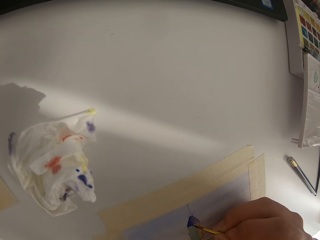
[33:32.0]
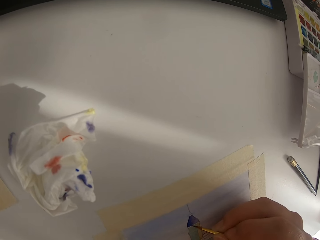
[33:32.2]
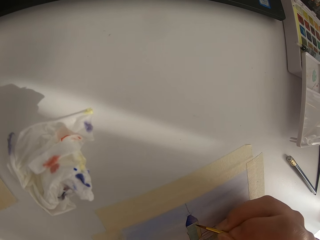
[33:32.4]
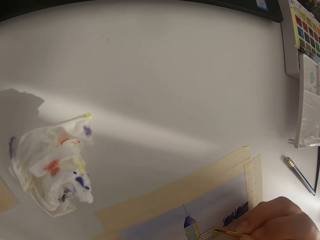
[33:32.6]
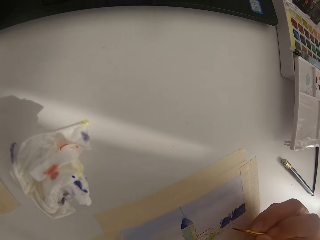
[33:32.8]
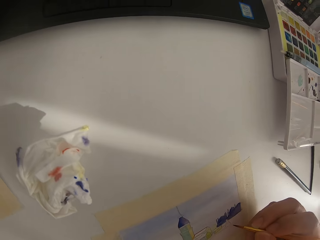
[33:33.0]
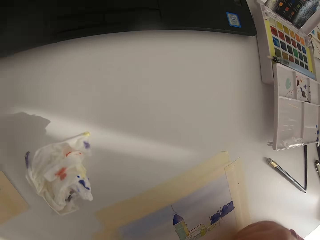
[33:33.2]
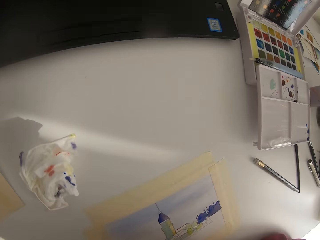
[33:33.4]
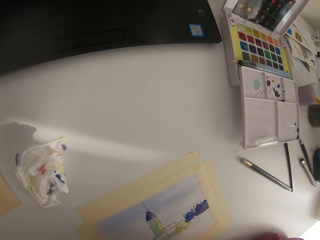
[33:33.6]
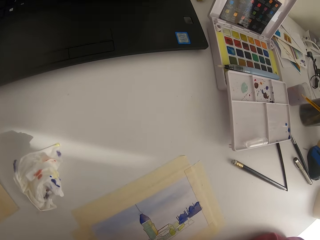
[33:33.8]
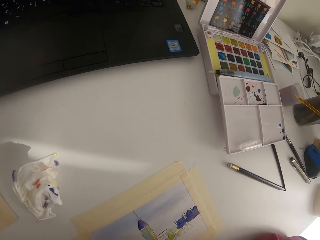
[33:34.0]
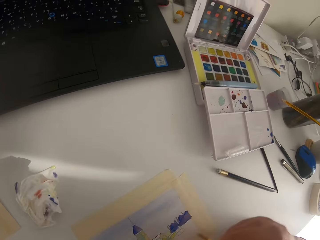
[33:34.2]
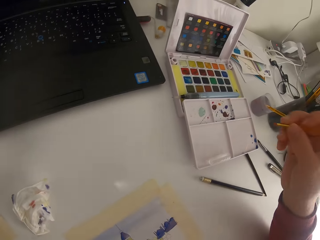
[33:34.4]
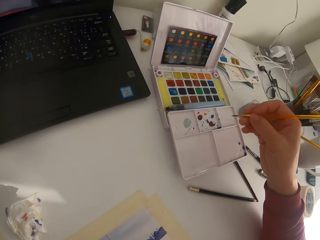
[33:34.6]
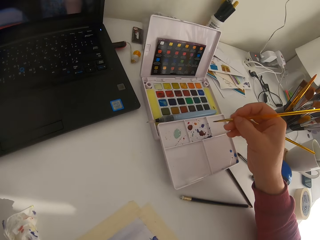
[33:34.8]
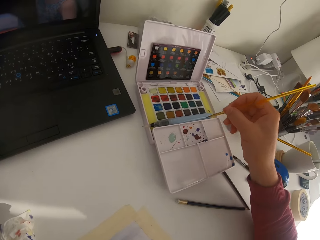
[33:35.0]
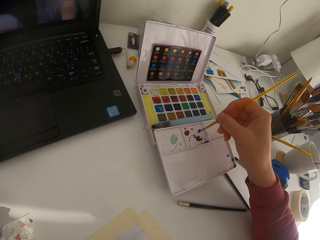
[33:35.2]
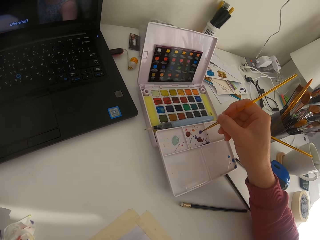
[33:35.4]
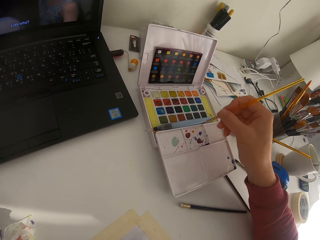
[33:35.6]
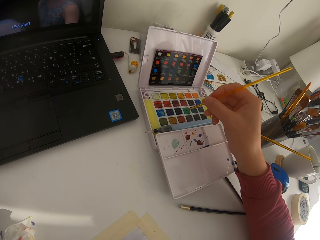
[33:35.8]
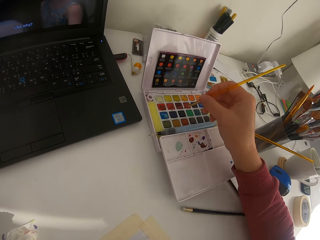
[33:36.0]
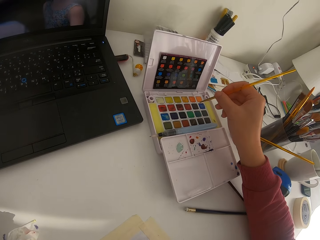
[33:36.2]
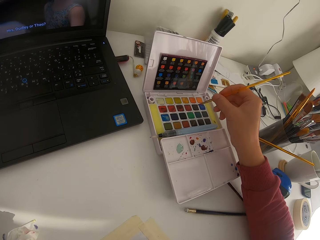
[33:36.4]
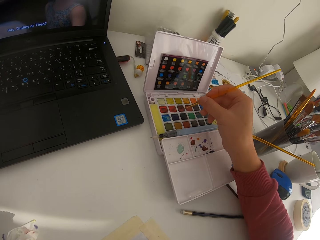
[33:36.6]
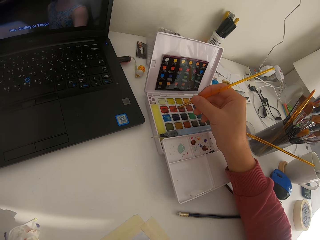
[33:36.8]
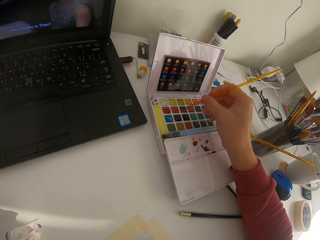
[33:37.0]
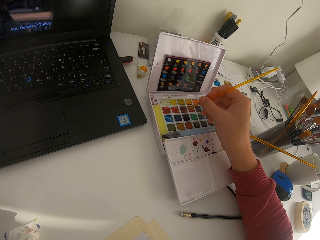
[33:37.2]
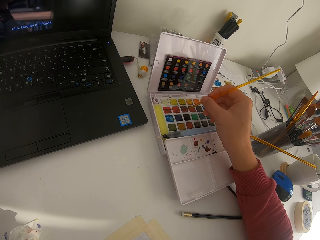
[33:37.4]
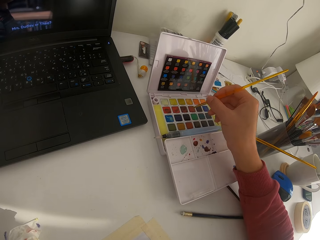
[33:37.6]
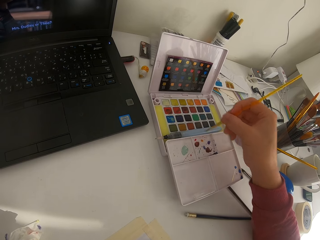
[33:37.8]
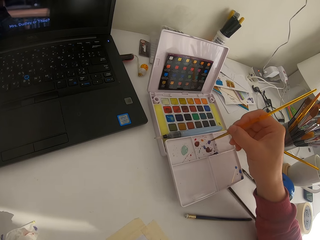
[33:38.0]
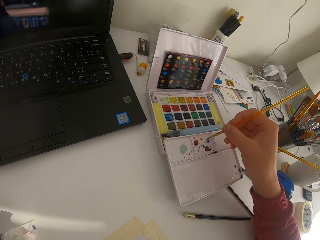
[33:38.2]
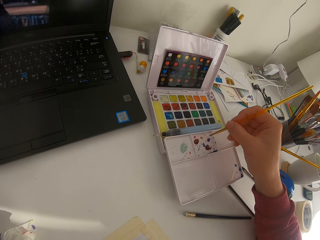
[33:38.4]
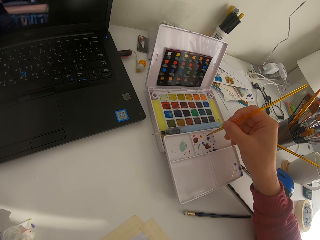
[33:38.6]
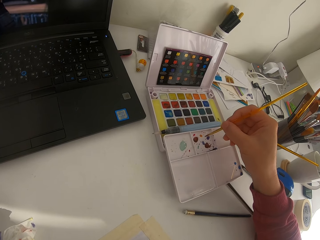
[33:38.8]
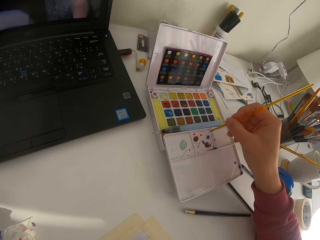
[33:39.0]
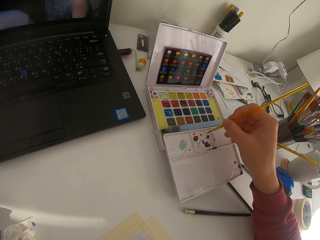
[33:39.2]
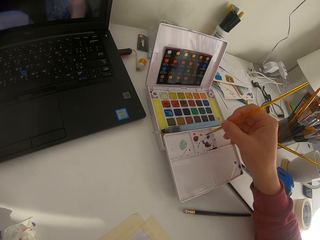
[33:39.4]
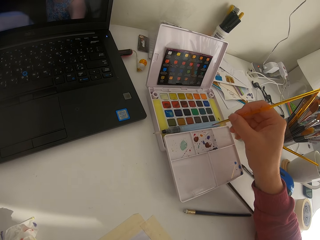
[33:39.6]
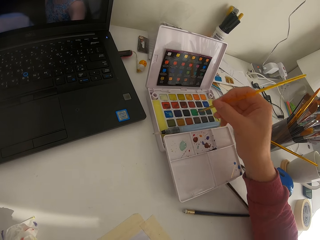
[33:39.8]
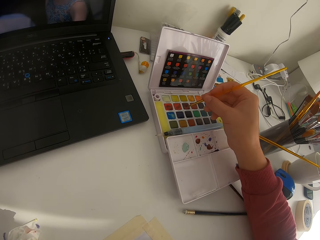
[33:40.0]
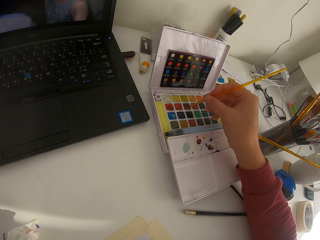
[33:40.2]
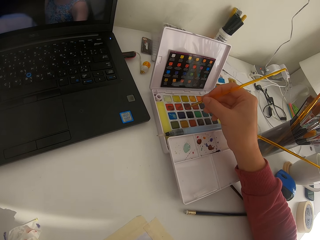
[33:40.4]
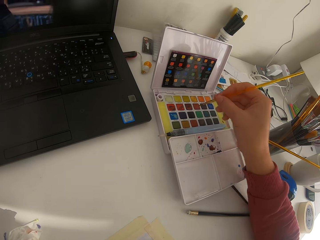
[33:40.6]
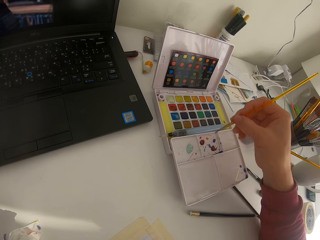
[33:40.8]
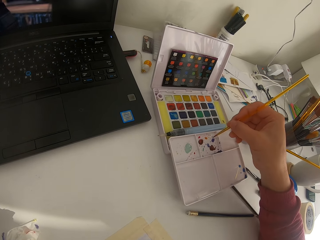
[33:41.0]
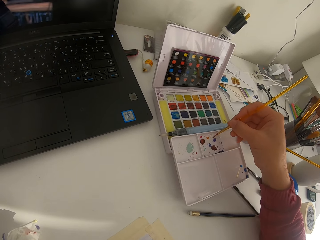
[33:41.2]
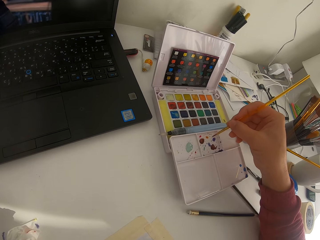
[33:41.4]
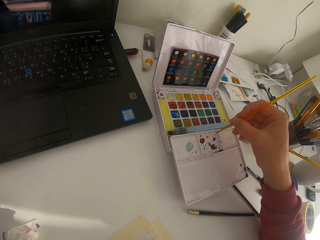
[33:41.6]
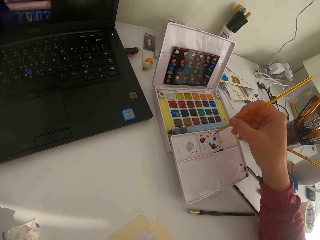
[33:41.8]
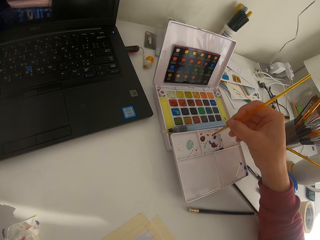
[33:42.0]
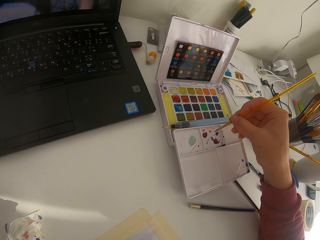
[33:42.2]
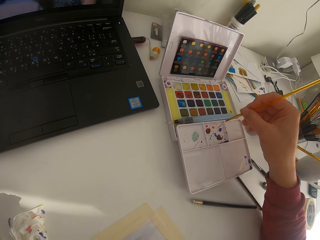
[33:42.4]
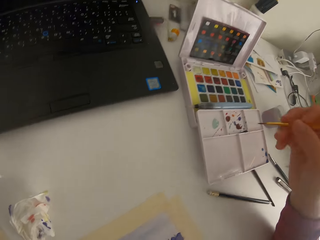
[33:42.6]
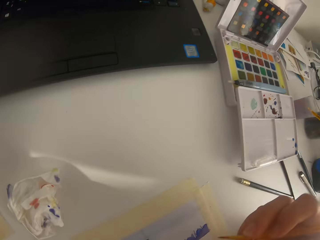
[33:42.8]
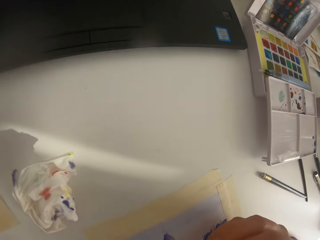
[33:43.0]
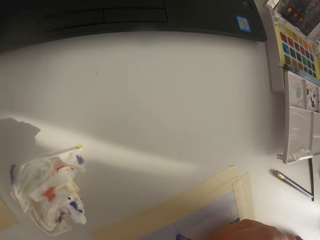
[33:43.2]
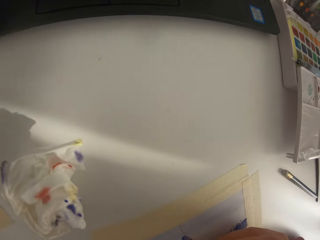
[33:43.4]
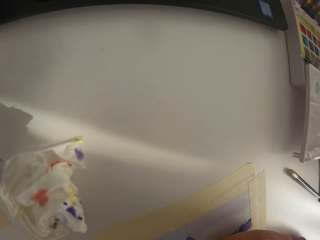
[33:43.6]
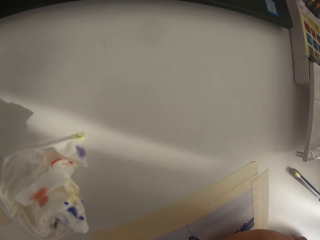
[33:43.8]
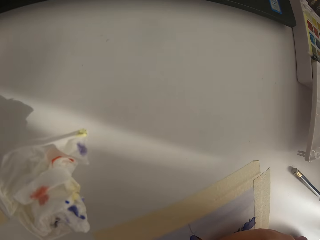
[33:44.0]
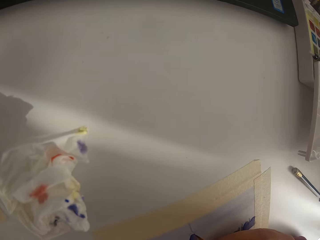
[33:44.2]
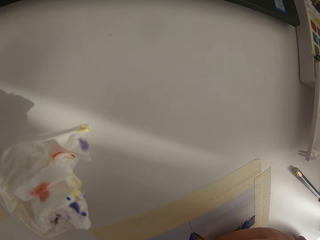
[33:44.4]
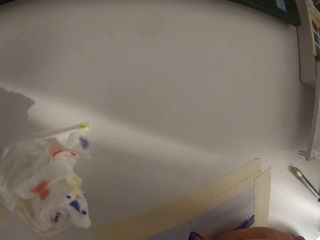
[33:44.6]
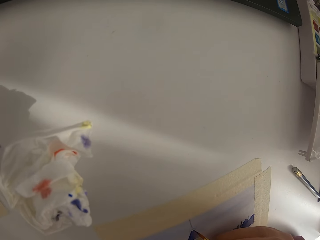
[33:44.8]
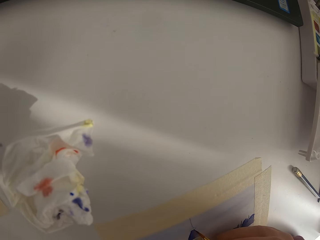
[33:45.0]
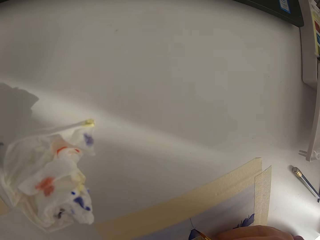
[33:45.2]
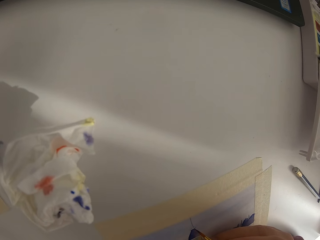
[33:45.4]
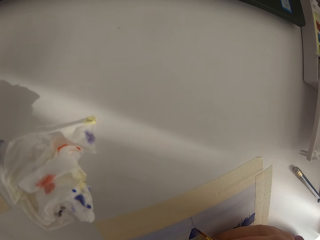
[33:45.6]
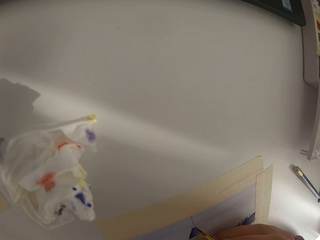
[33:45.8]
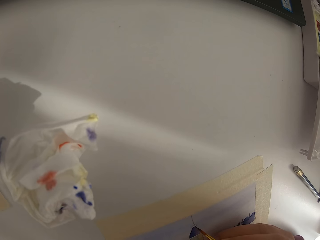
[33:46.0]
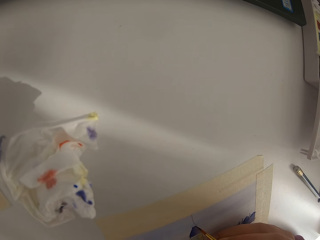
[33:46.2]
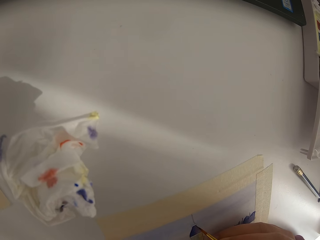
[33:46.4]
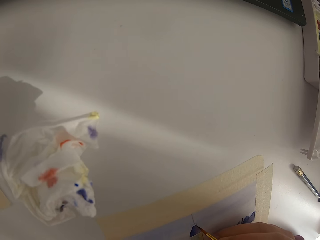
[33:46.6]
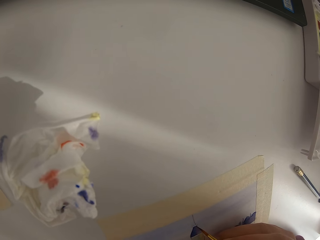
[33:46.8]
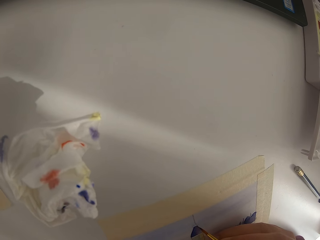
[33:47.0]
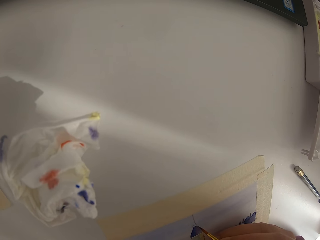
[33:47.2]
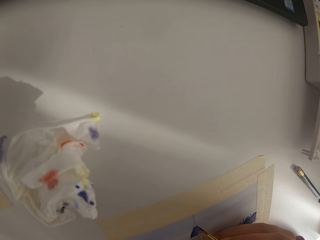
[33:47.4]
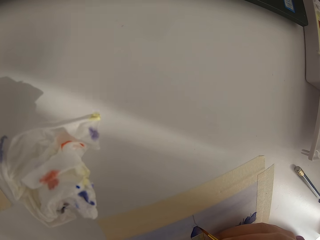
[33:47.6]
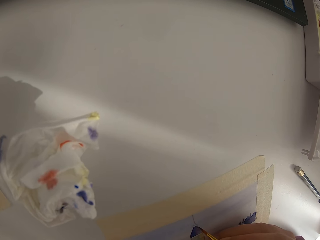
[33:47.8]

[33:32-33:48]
The camera wearer paints on the paper. They touch the paint brush on the paint palette. They touch the paint brush on the solid watercolor. They touch the paint brush on the paint palette. They touch the paint brush on the solid watercolor. They touch the paint brush on the paint palette.

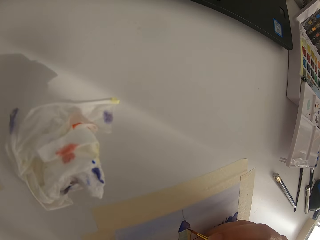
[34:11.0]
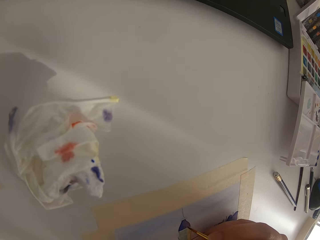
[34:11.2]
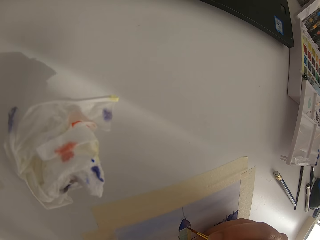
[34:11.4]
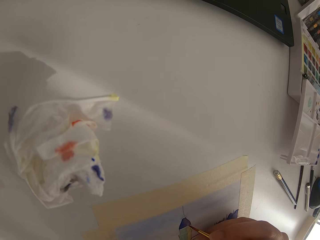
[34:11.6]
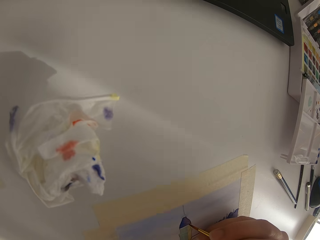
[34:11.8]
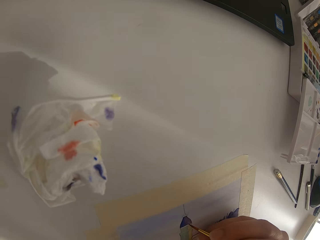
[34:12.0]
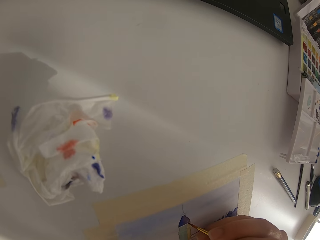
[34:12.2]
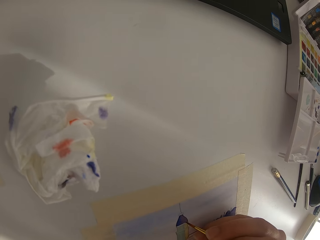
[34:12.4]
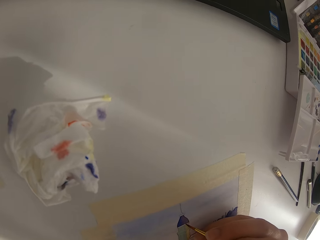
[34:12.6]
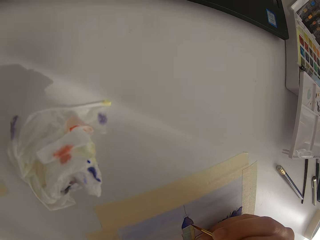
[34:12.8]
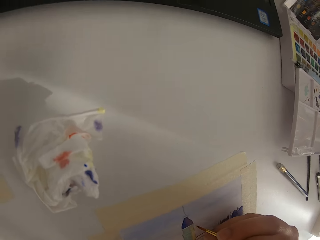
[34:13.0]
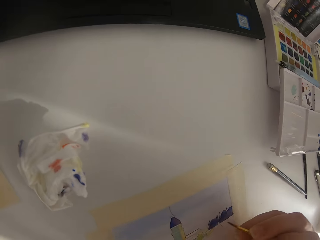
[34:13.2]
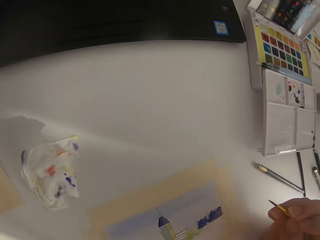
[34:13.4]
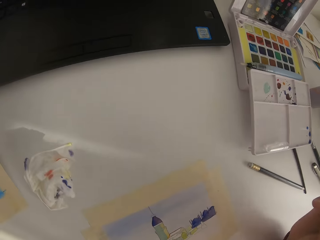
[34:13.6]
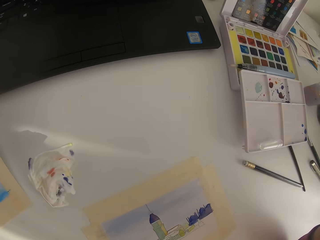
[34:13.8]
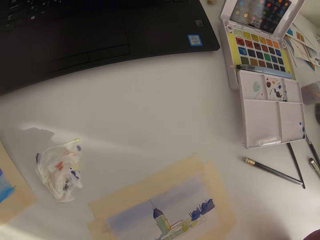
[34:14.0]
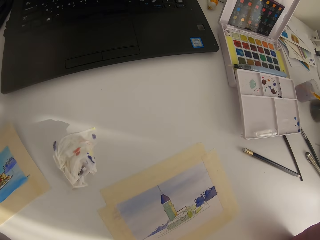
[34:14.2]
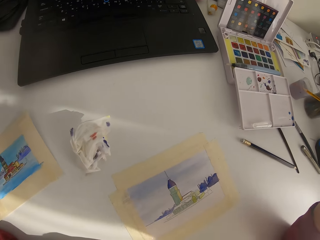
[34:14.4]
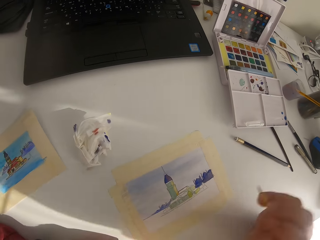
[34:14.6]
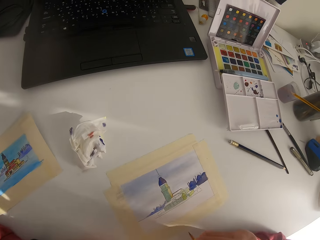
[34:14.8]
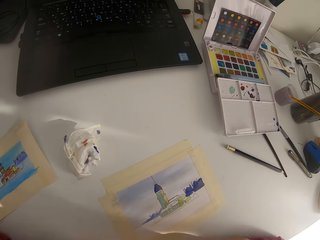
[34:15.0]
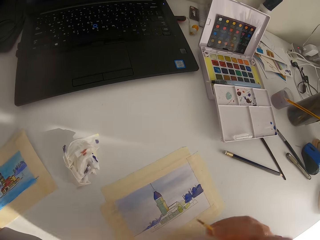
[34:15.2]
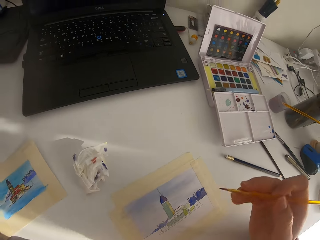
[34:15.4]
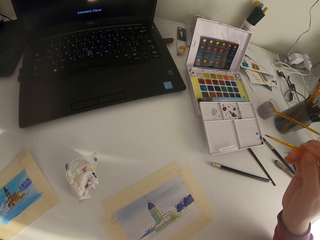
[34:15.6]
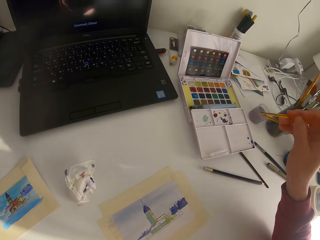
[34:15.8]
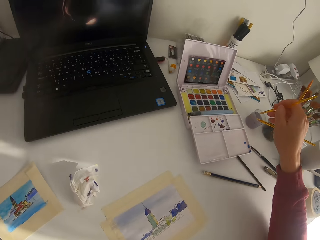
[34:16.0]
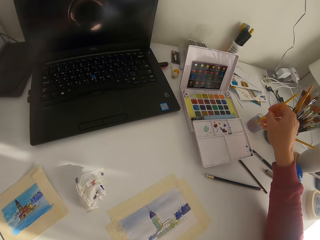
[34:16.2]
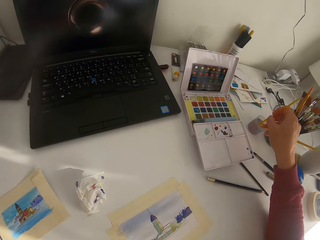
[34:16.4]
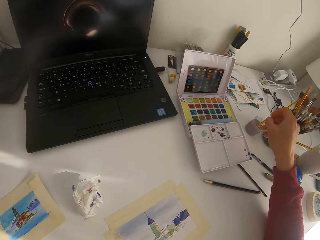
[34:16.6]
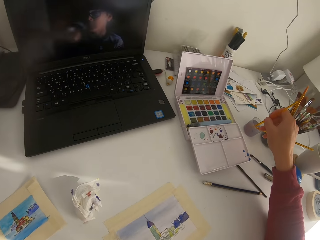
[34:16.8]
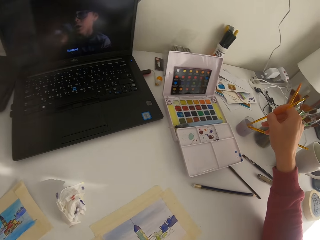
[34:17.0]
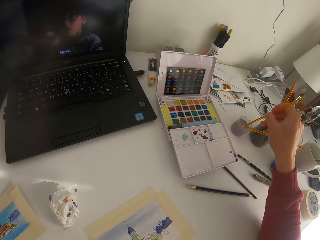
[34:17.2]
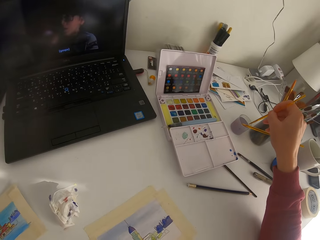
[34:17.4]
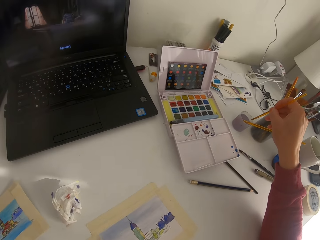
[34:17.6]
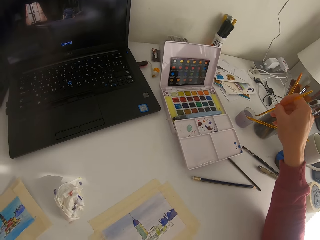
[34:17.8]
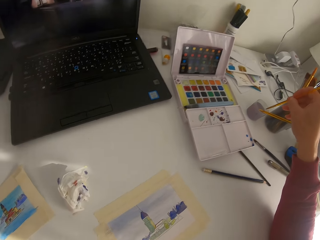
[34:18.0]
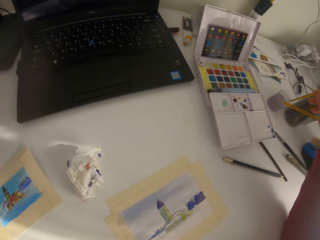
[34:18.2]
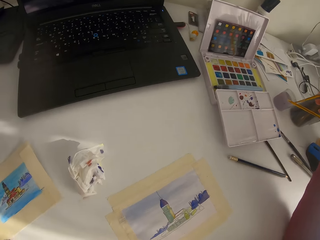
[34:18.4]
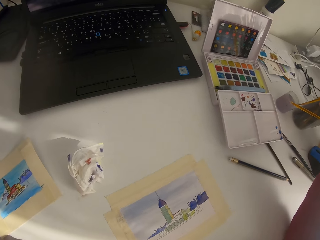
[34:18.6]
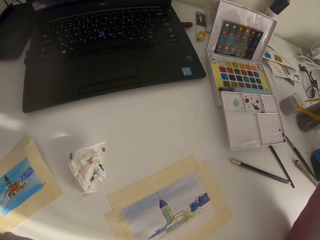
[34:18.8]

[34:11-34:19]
The camera wearer paints on paper. They pause painting. They dip the paint brush in water.
